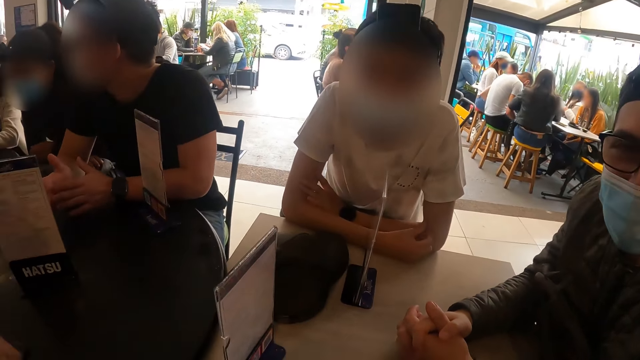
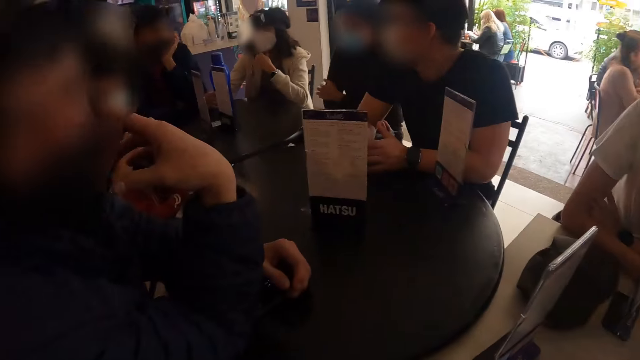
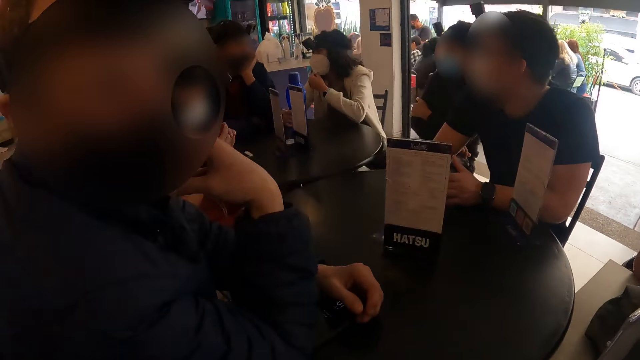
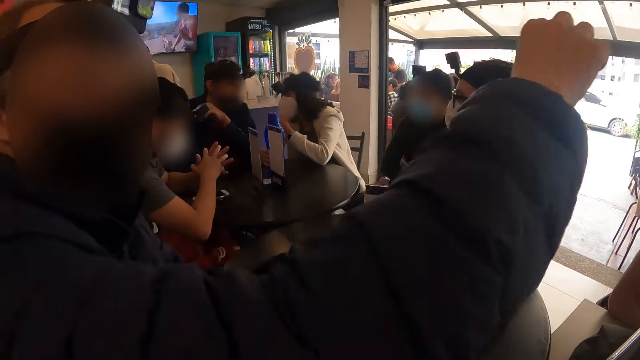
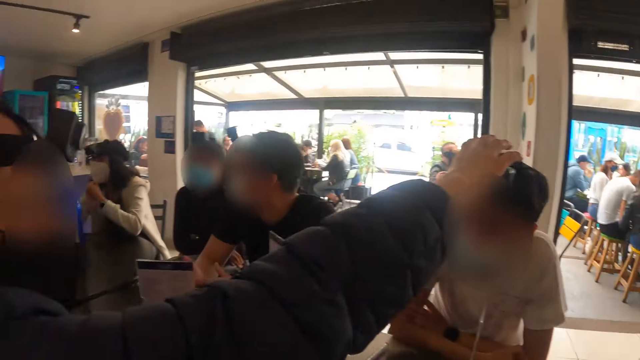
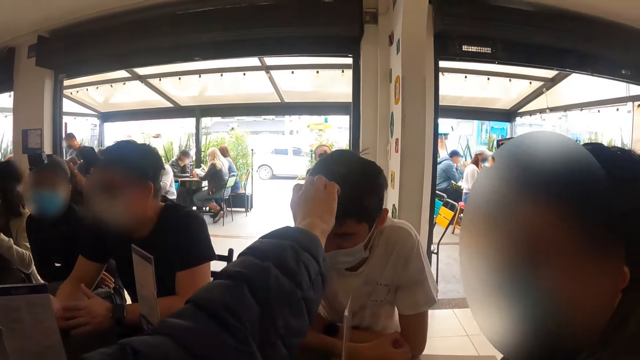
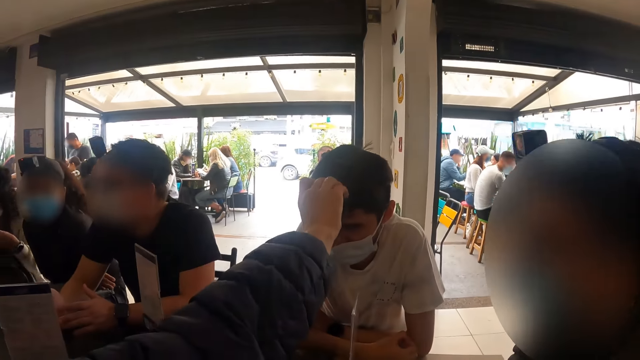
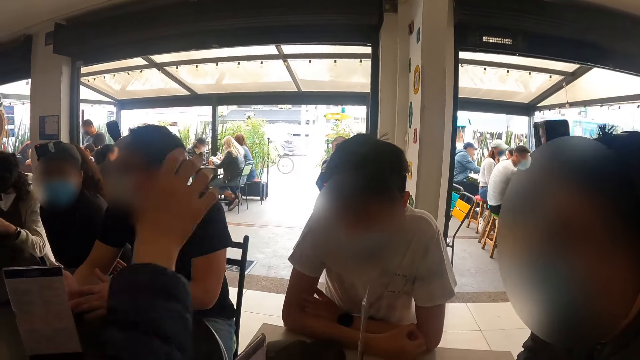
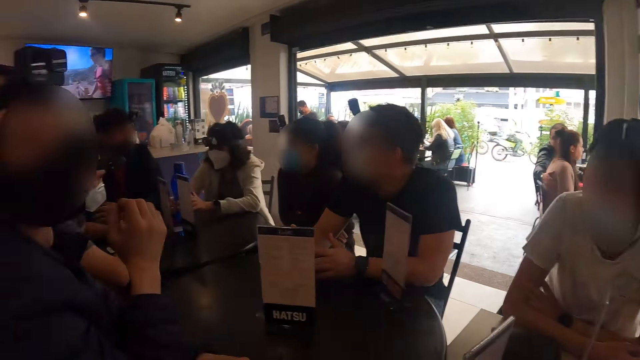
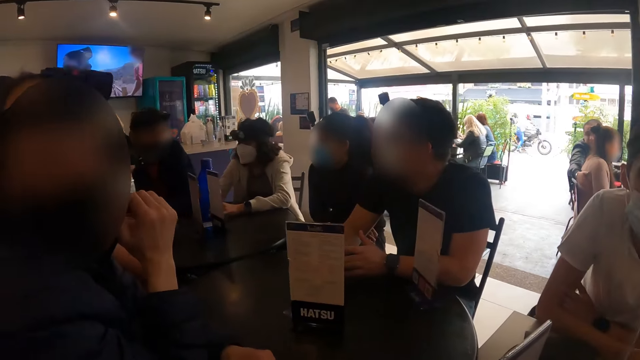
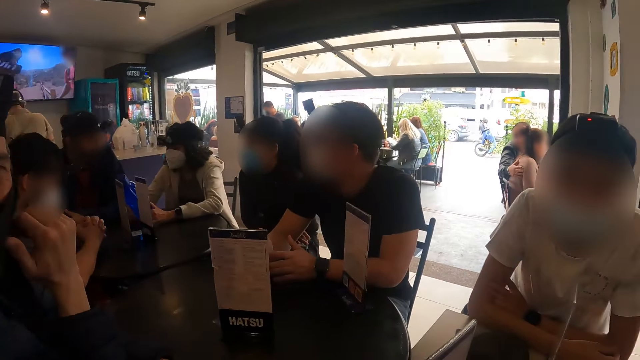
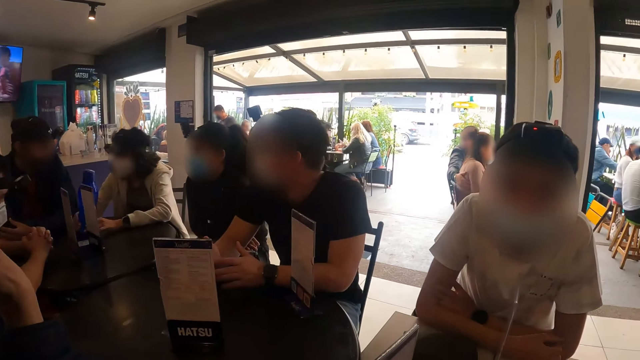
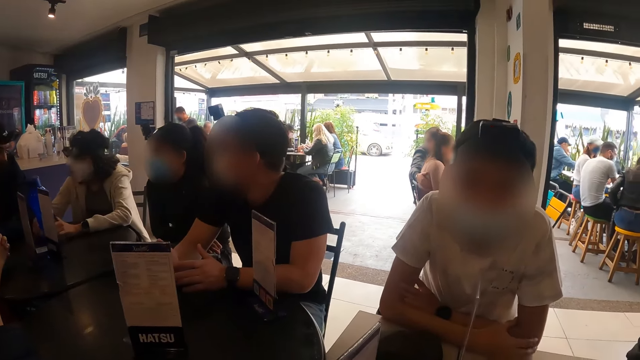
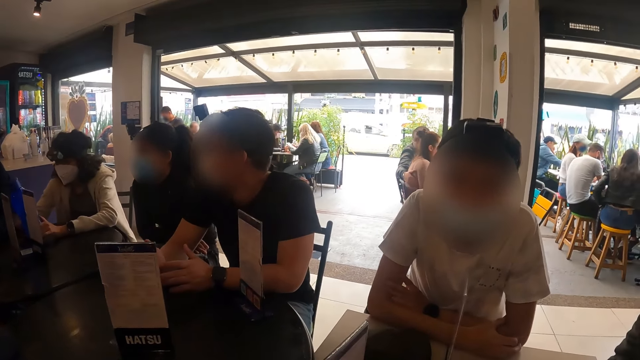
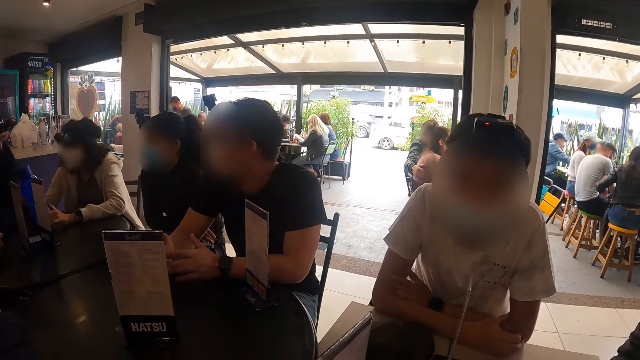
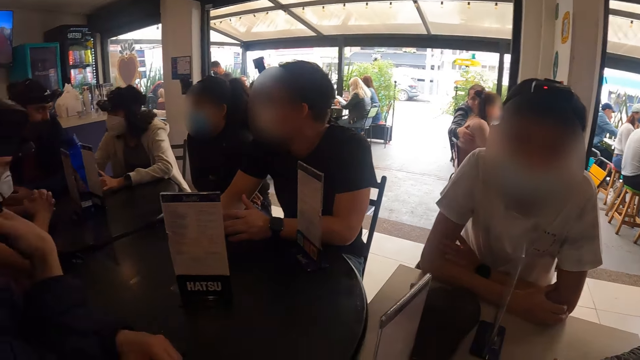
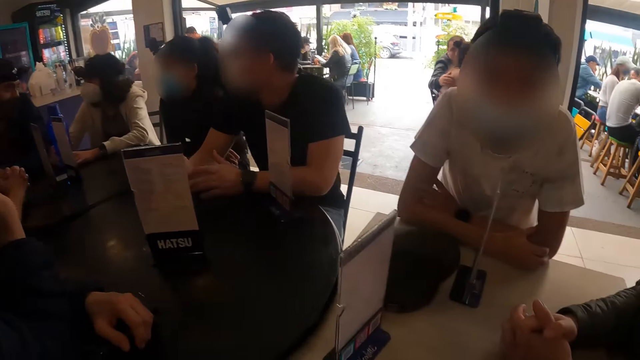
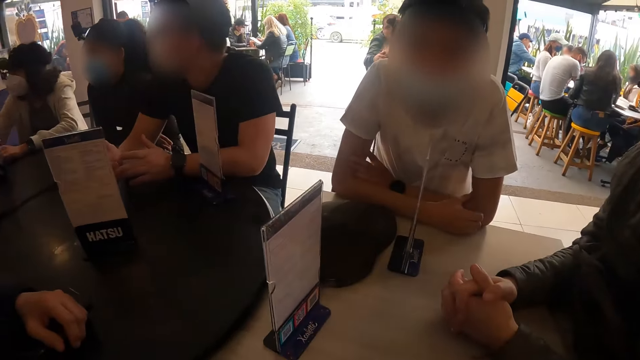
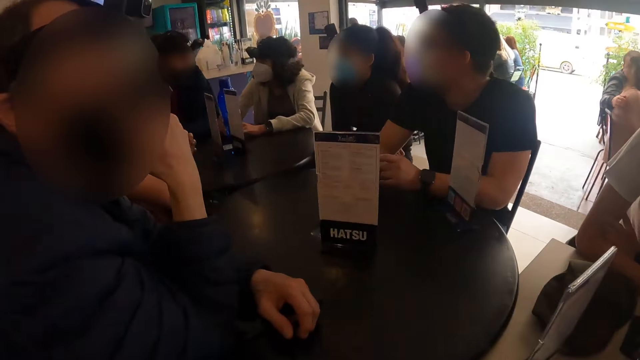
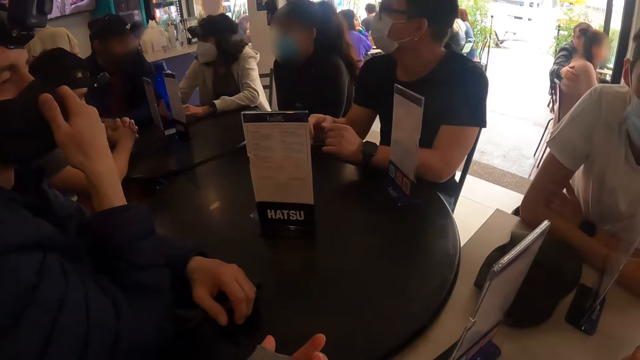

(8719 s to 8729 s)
A woman interacts with the group of people on the table. A man adjusts a camera on another man's head with his right hand. The first man stretches his hand and moves his hand. The first man places his right hand on his chin.

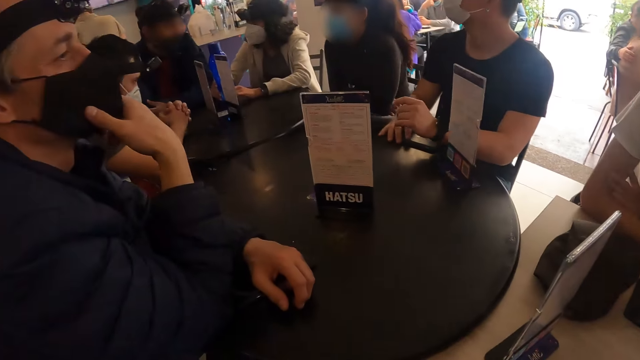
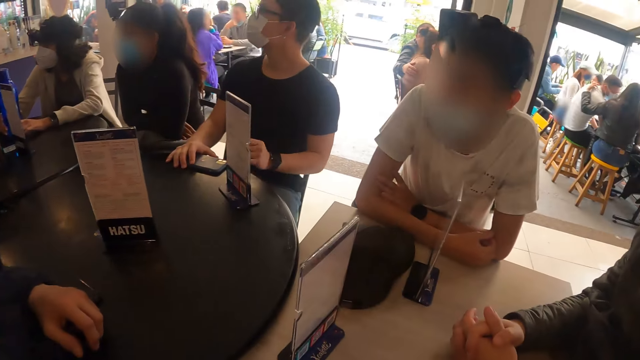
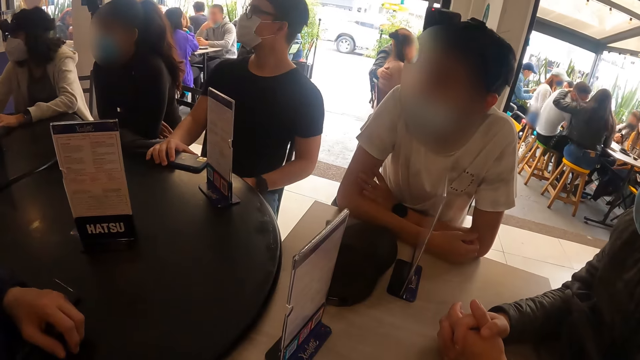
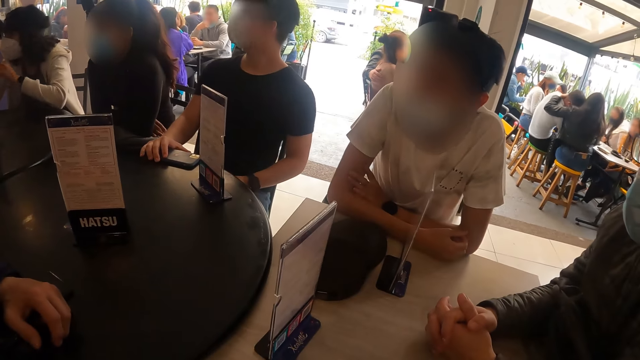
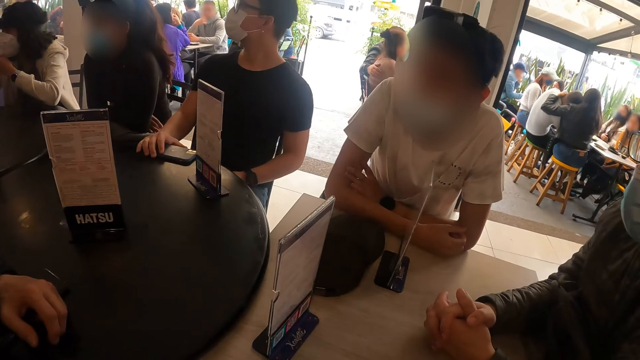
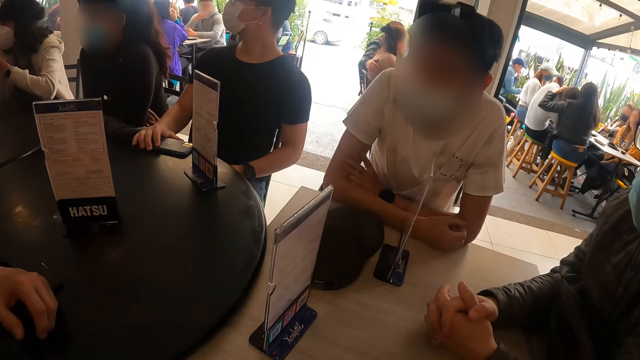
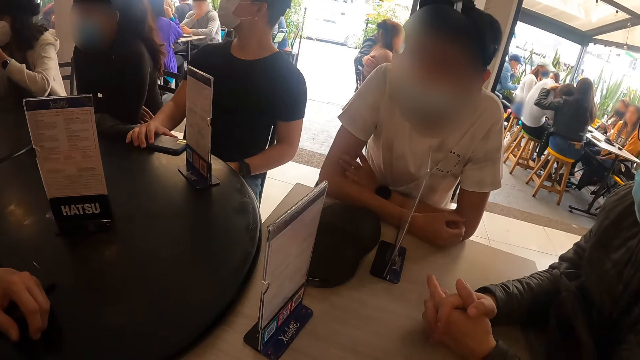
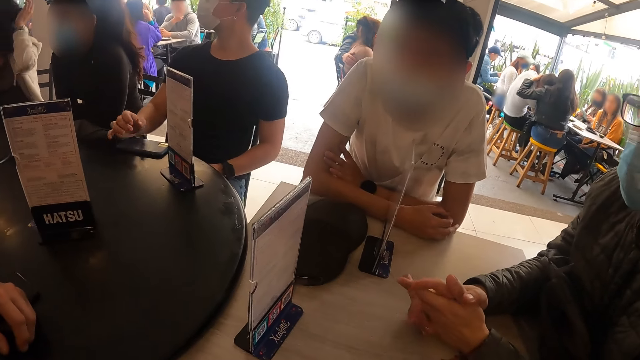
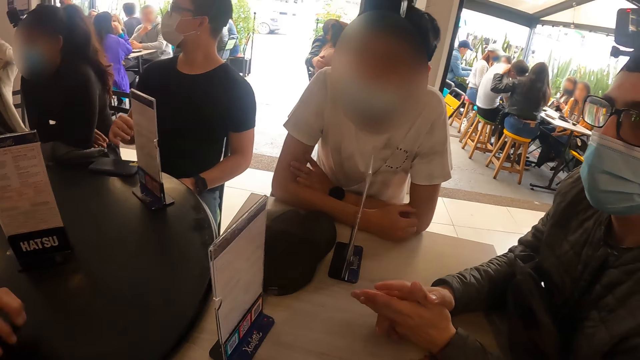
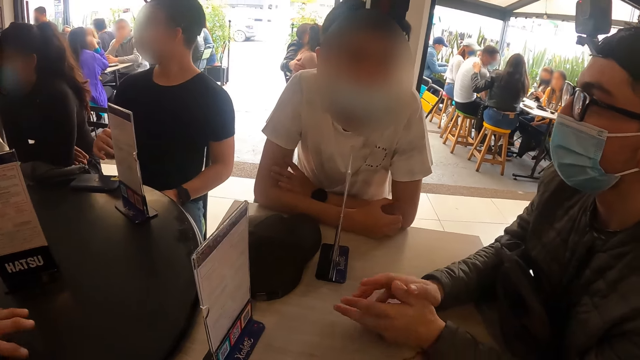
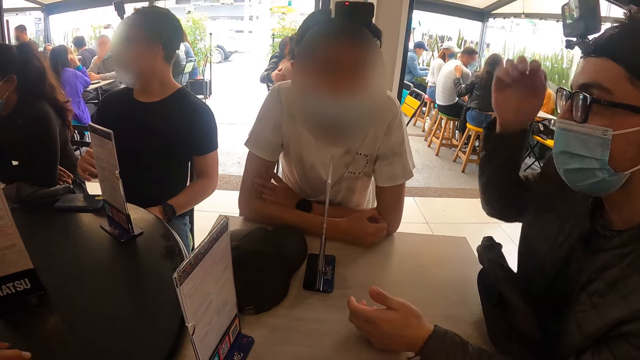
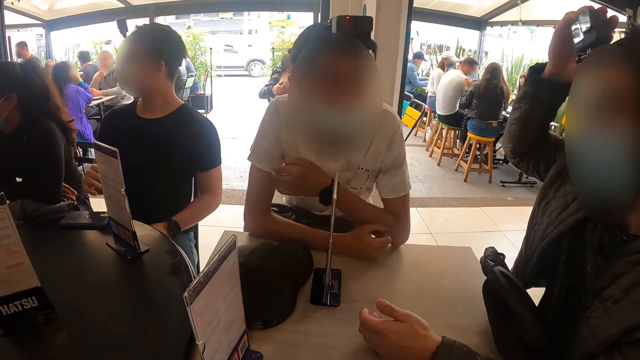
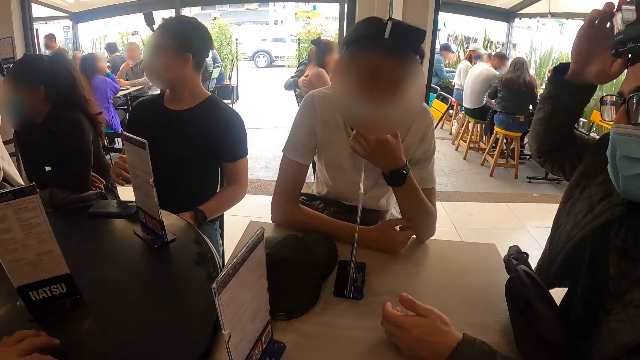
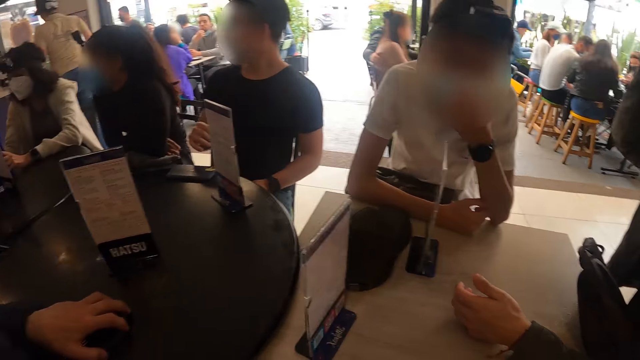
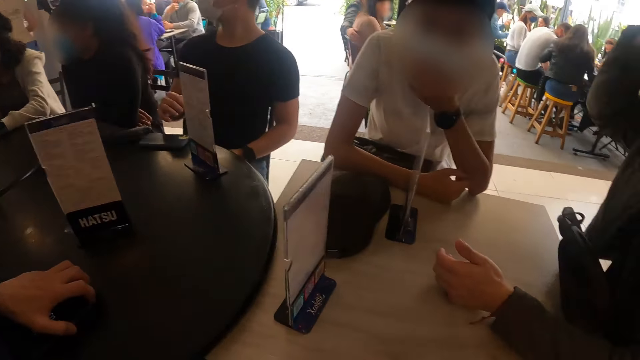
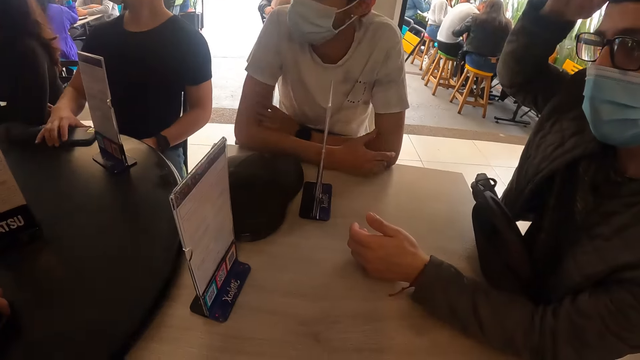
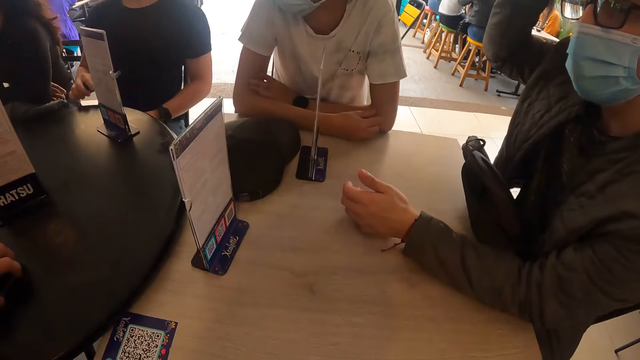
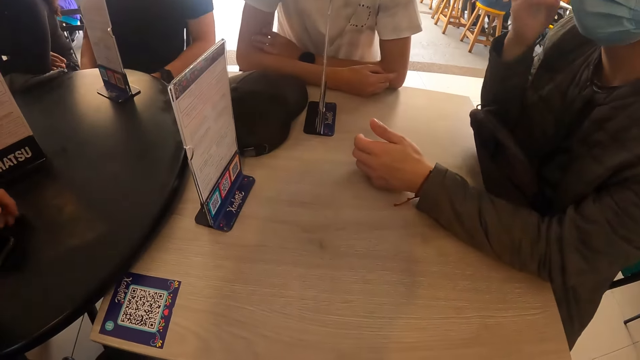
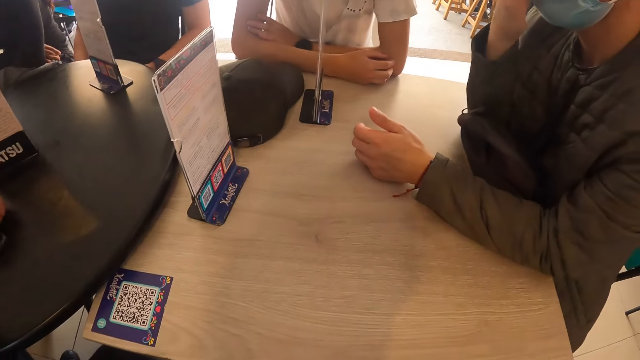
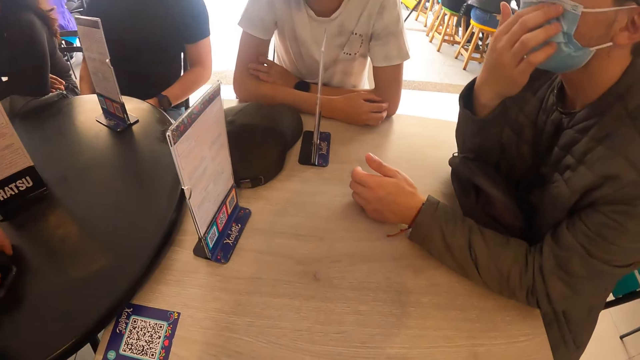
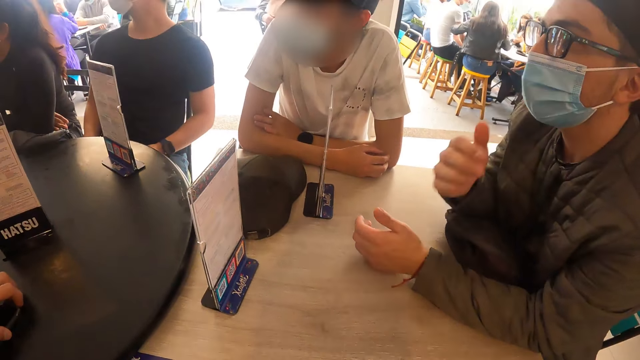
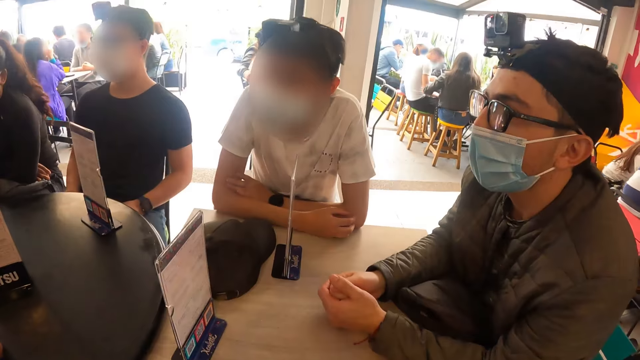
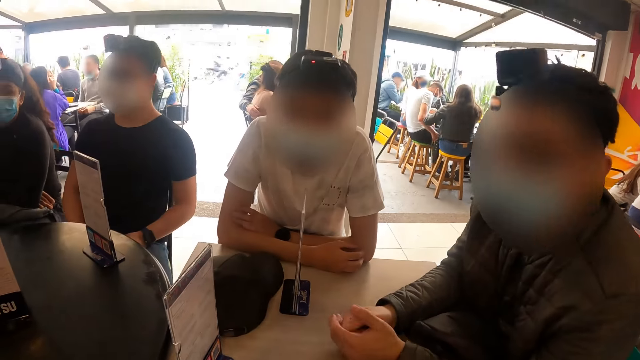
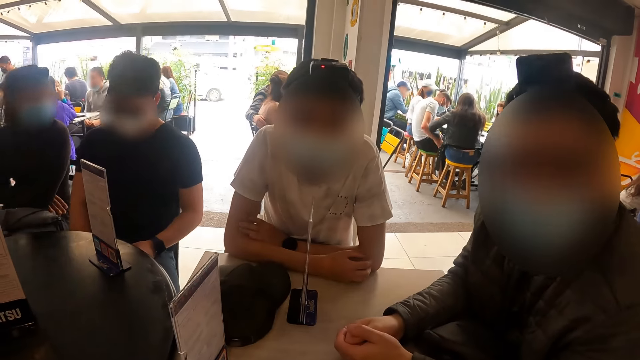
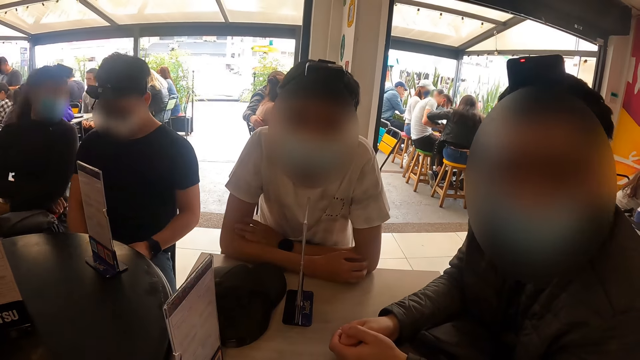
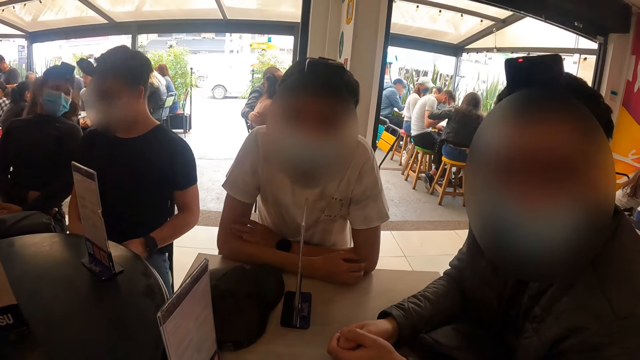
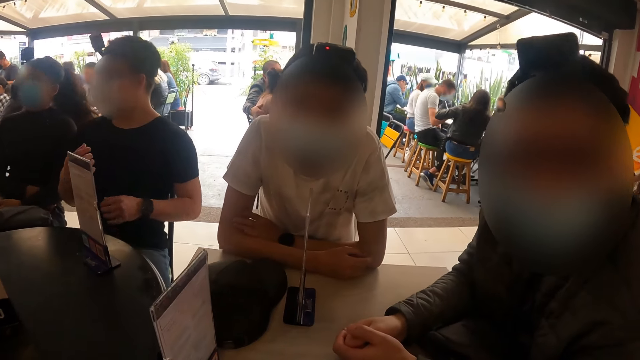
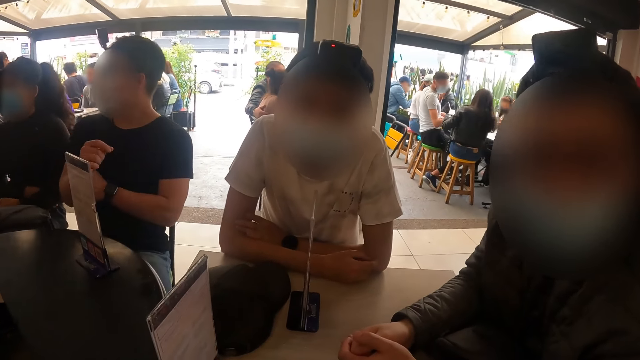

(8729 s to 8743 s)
The camera wearer looks around. A man touches a camera on his head. Another man adjusts his facemask with his right hand. The first man lowers his hand. The first man touches his facemask with his right hand. The first man looks at the camera.
